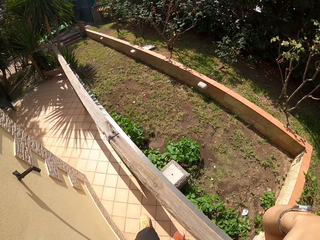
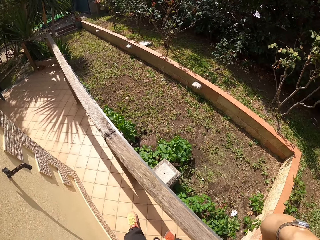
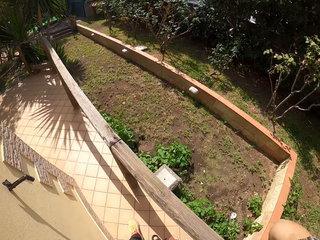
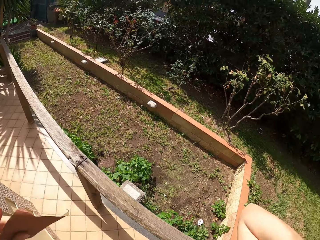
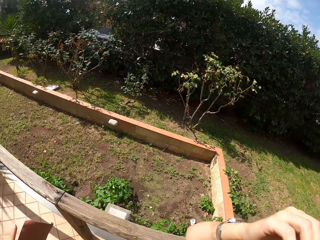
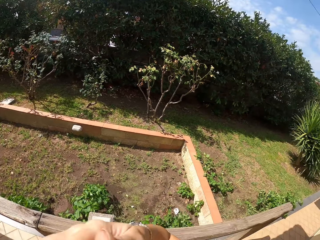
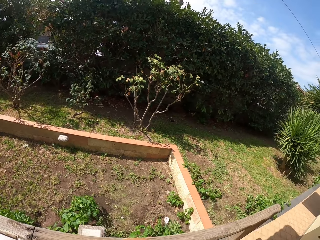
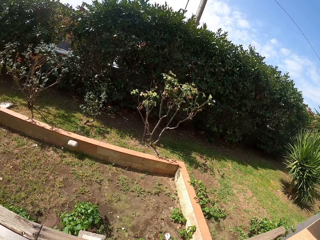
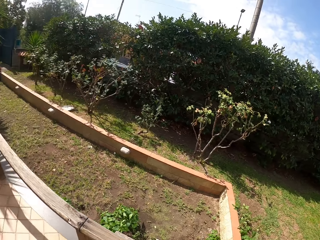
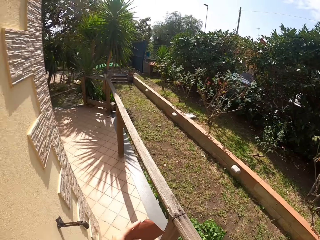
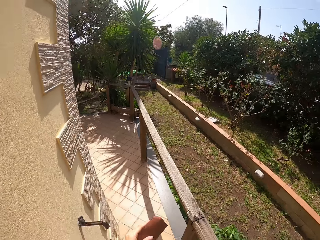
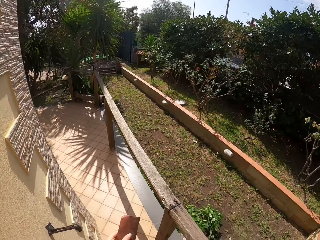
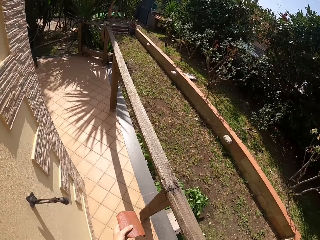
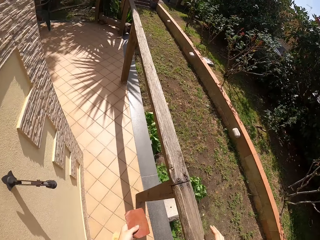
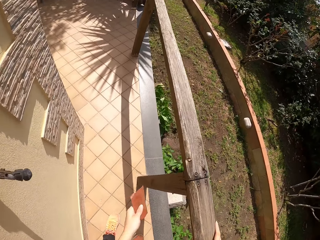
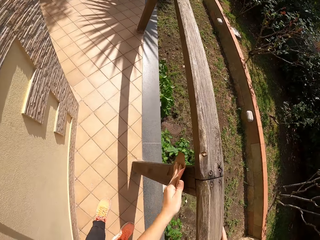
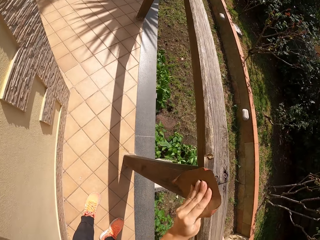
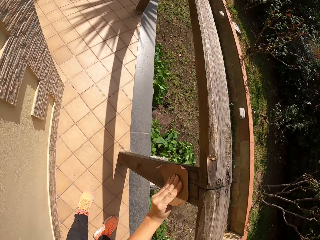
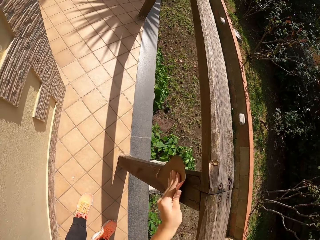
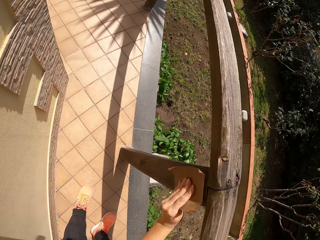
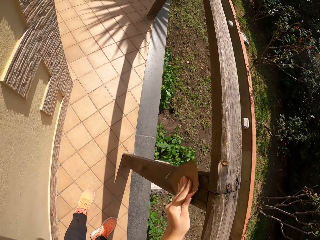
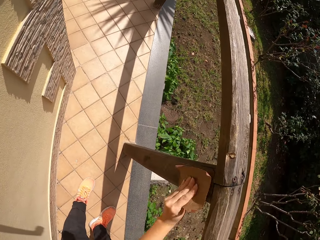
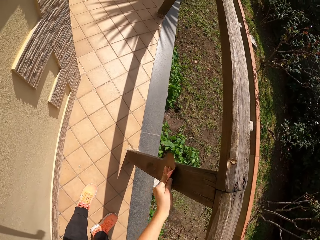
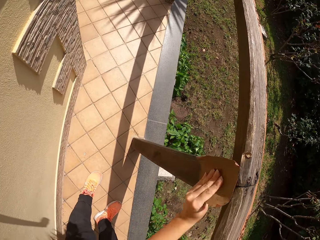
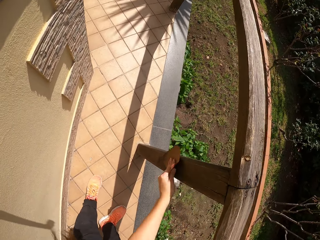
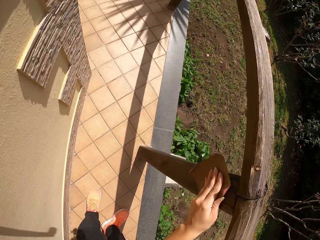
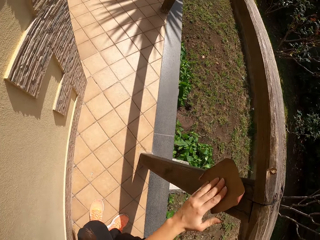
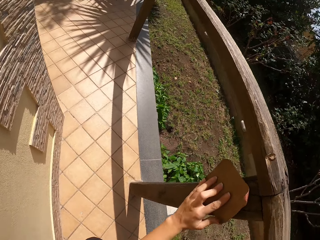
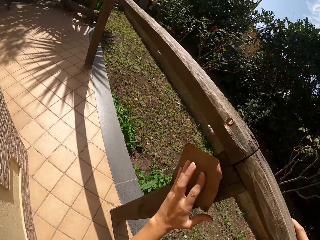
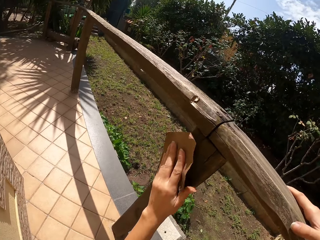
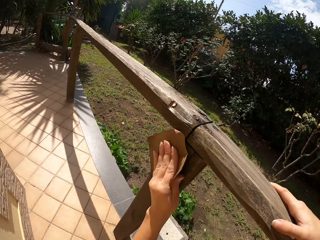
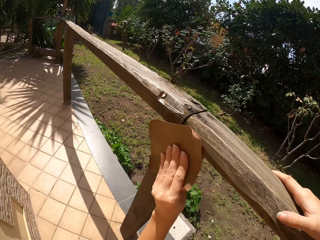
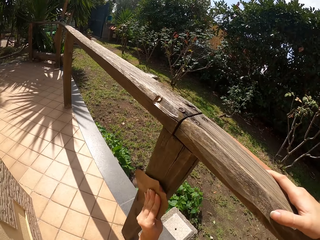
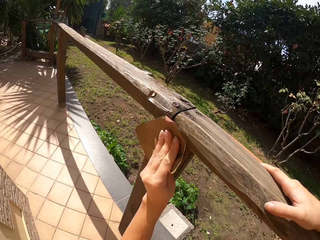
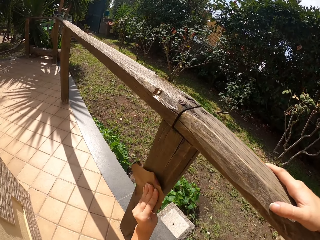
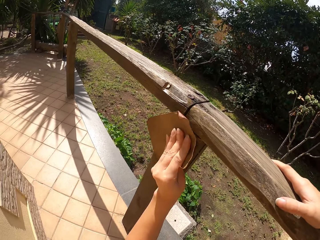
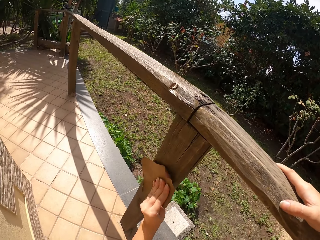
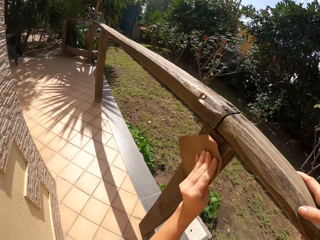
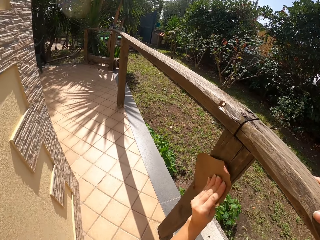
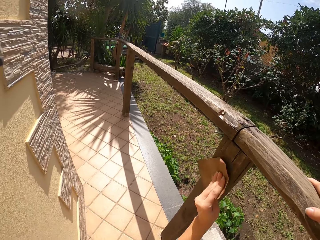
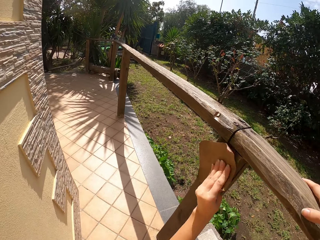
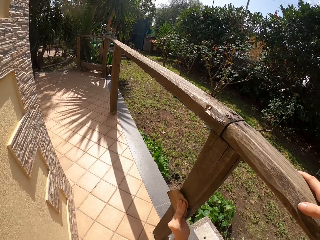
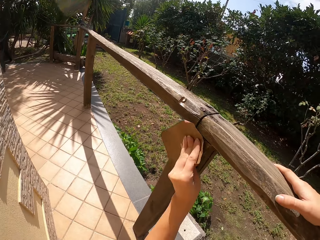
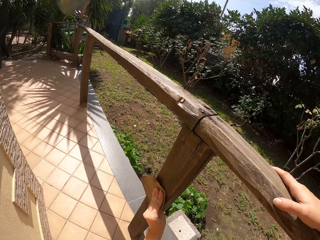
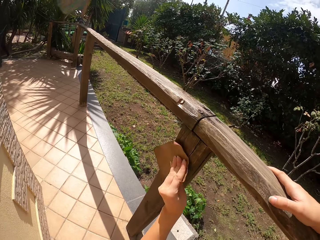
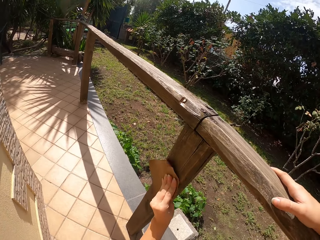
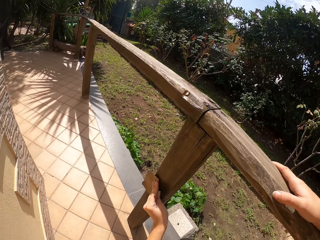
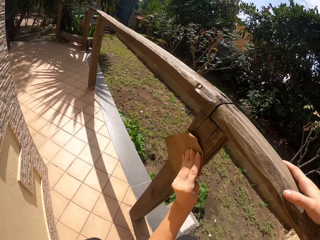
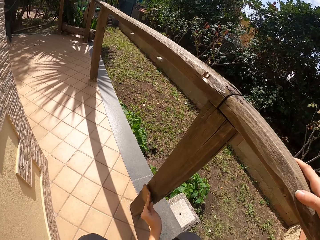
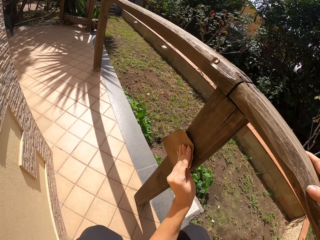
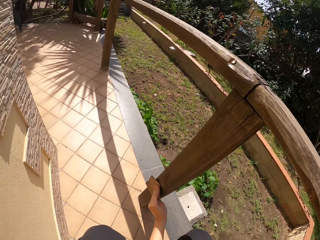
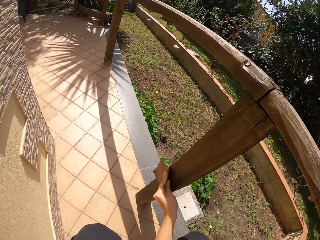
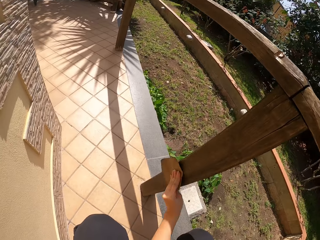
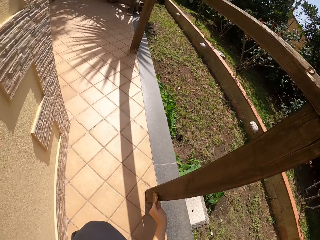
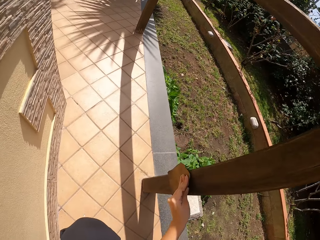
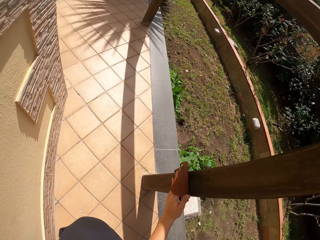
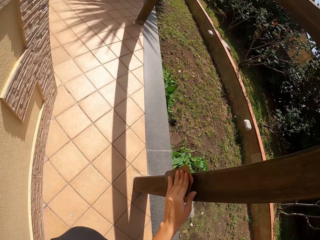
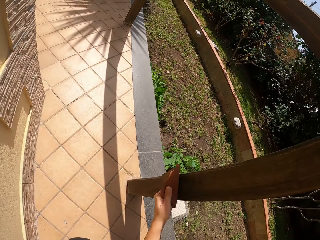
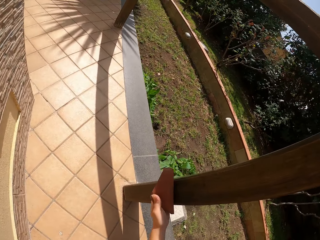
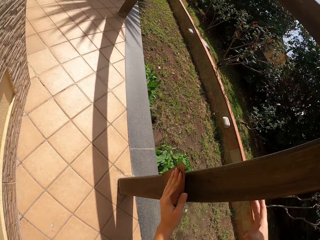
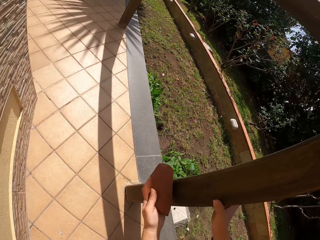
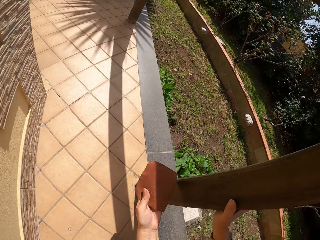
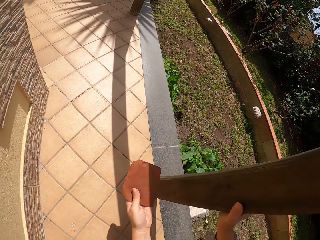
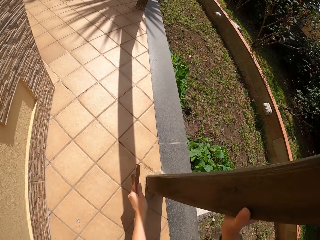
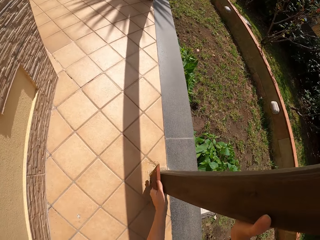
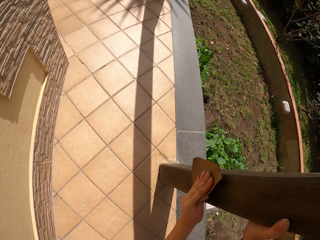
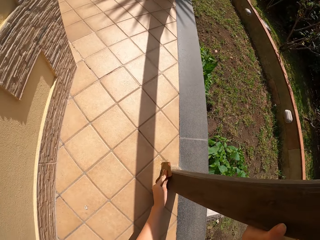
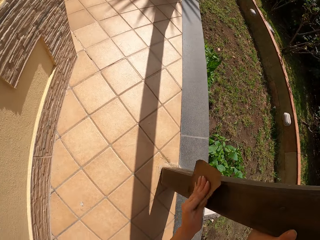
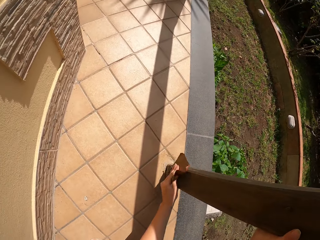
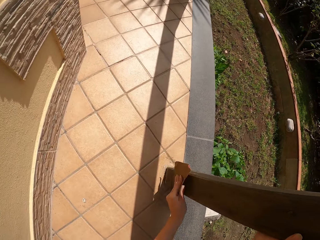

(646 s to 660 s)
The camera wearer continues sandpapering the wood frame. They stop scrubbing the frame of wood and adjust handling of the sandpaper. They scrub the frame of wood. They stop scrubbing the frame of wood and adjust handling of the sandpaper. They scrub the frame of wood.

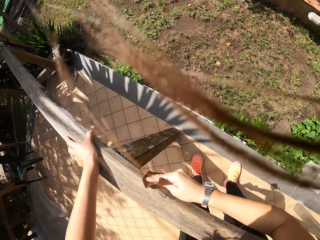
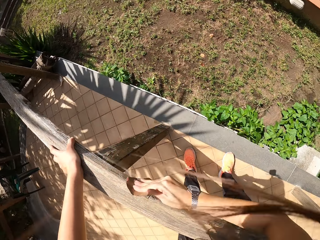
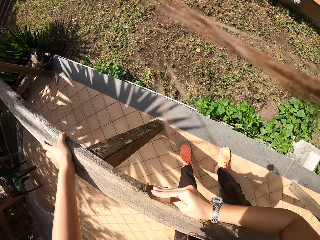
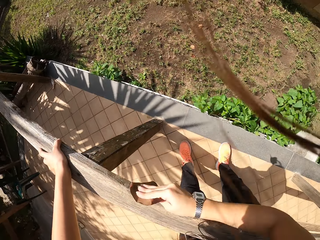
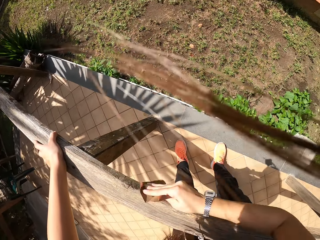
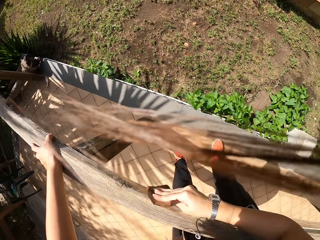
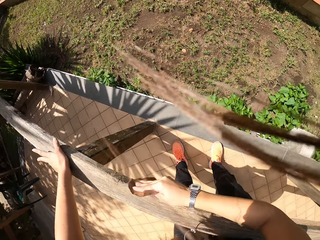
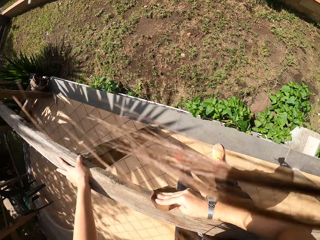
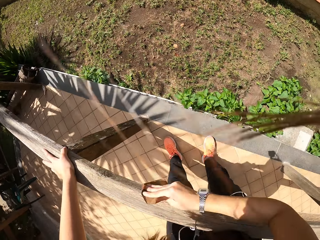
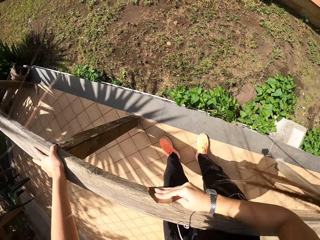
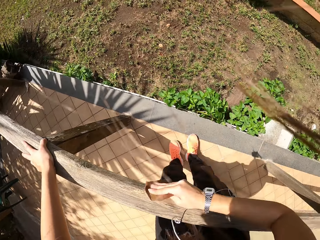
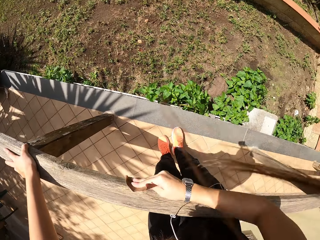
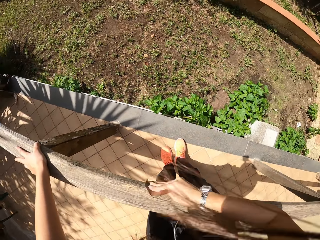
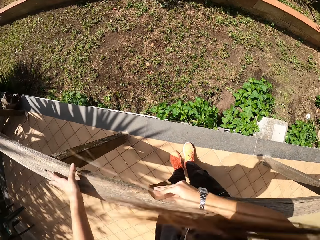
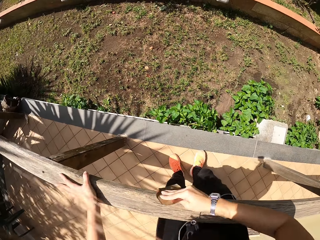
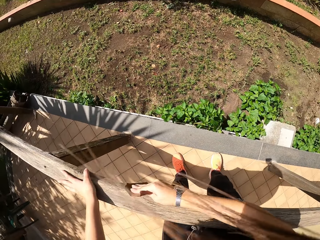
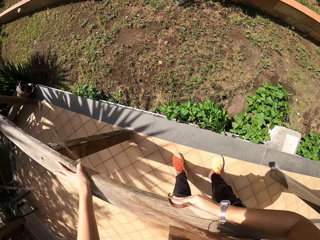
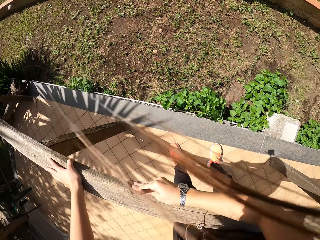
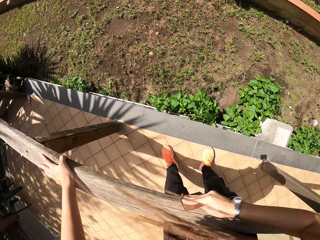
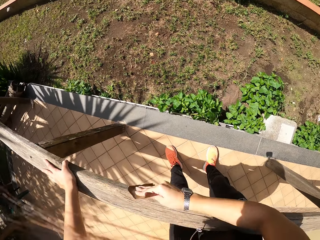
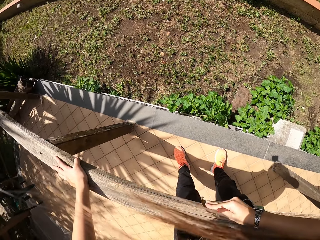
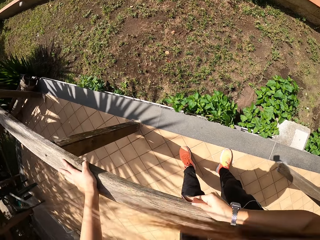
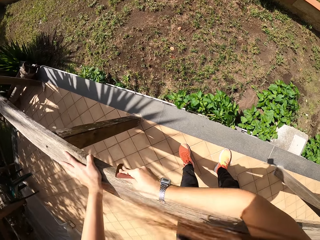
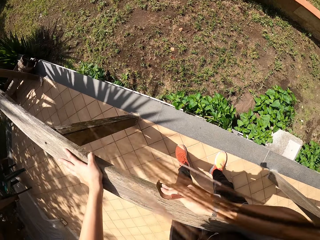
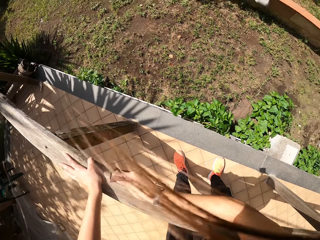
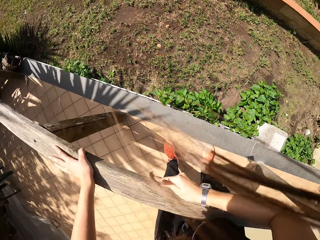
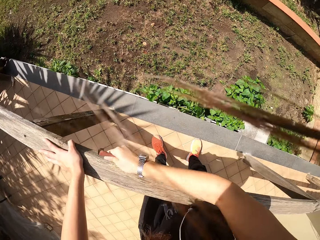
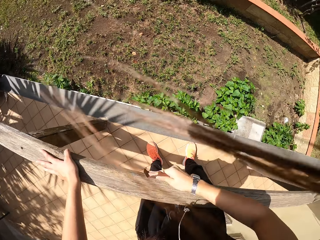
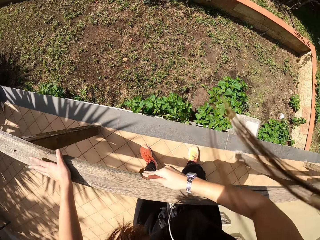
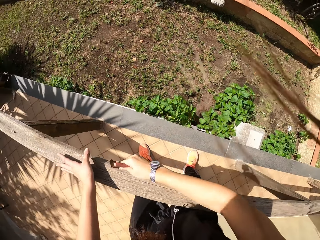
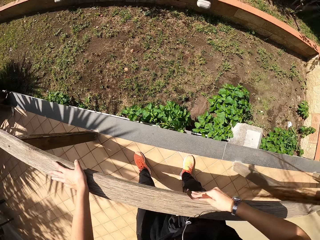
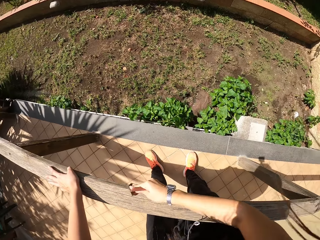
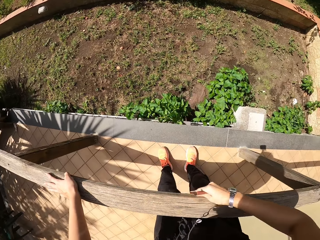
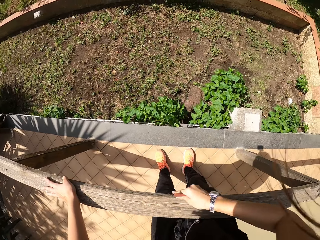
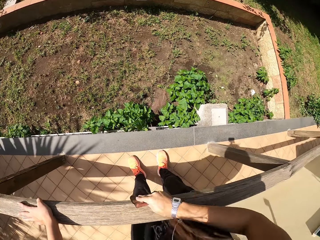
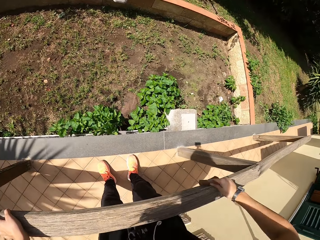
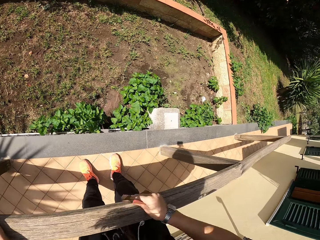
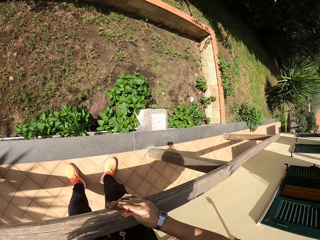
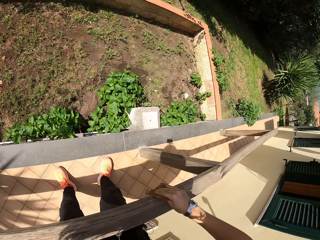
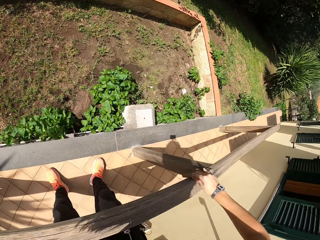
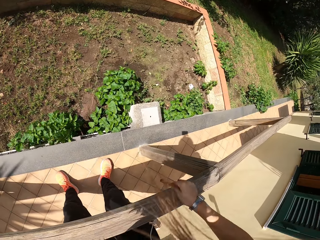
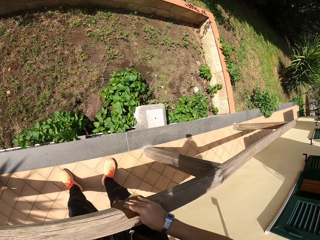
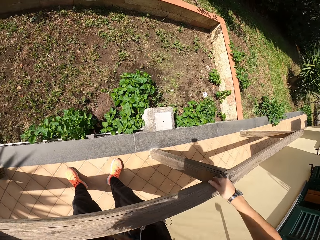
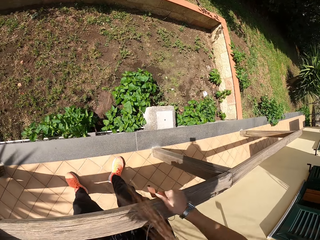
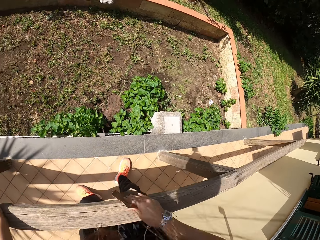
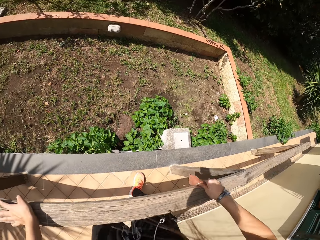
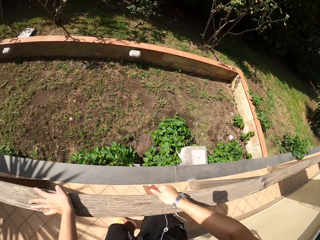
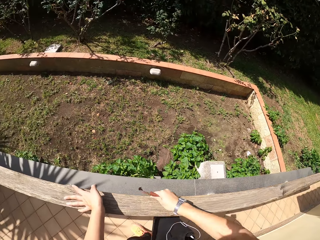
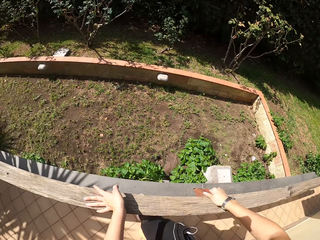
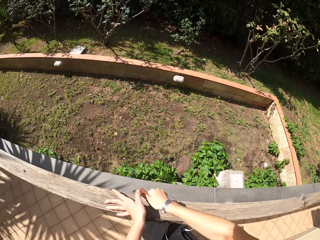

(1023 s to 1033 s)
The camera wearer moves his left hand on the pole. He moves his left hand on the pole repeatedly.
